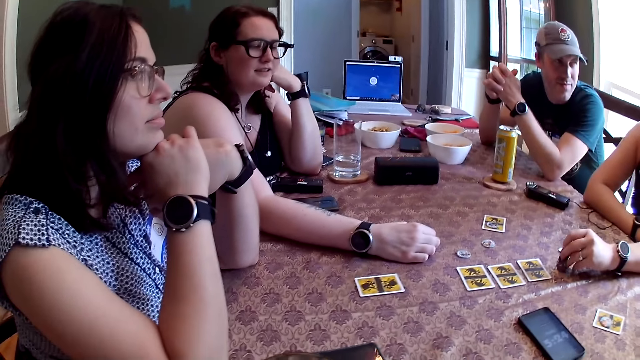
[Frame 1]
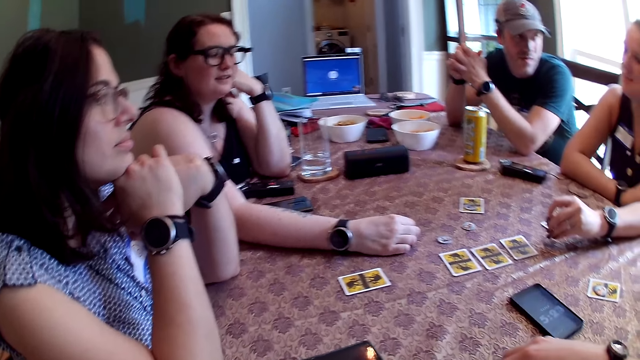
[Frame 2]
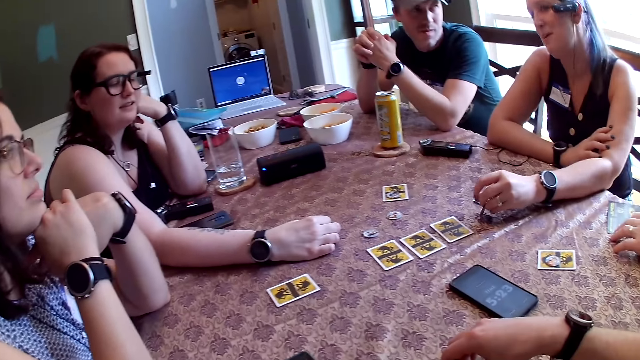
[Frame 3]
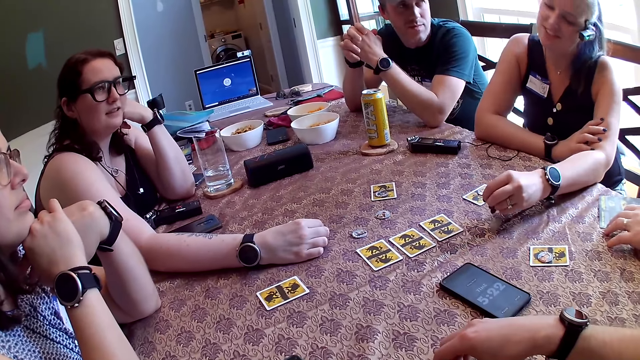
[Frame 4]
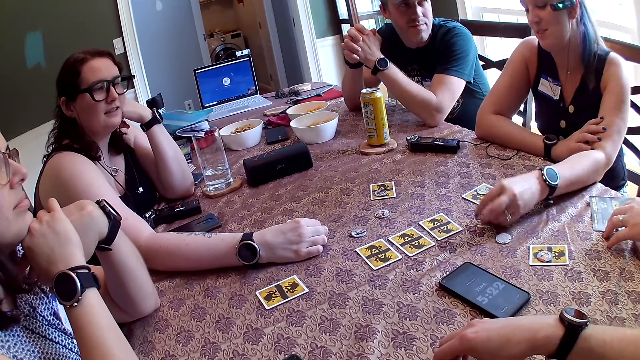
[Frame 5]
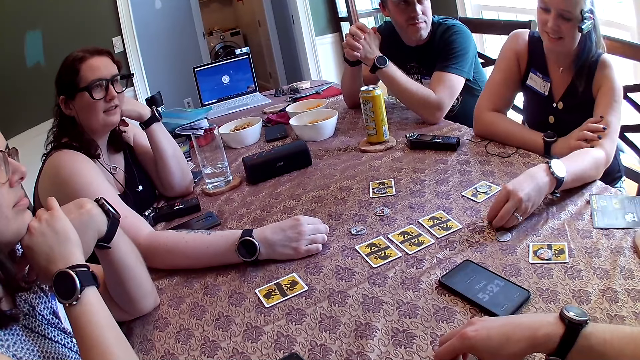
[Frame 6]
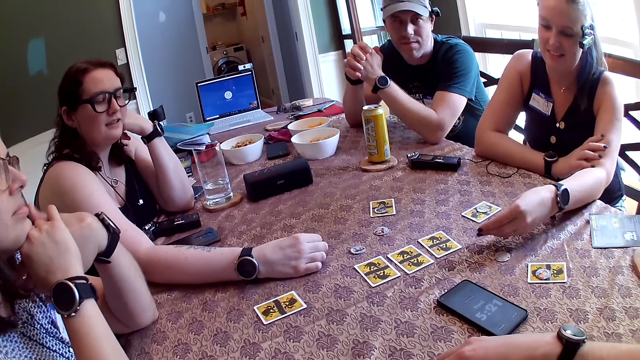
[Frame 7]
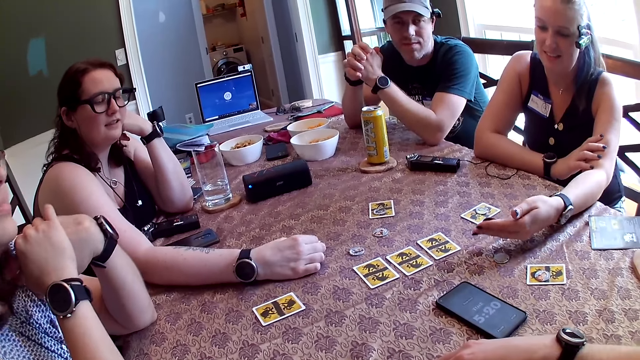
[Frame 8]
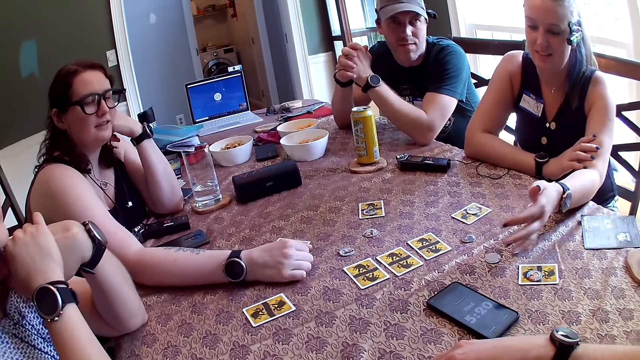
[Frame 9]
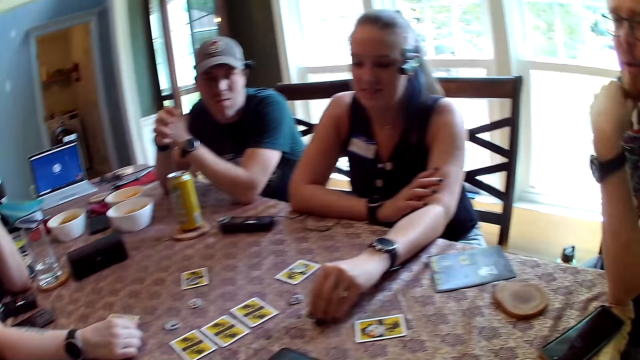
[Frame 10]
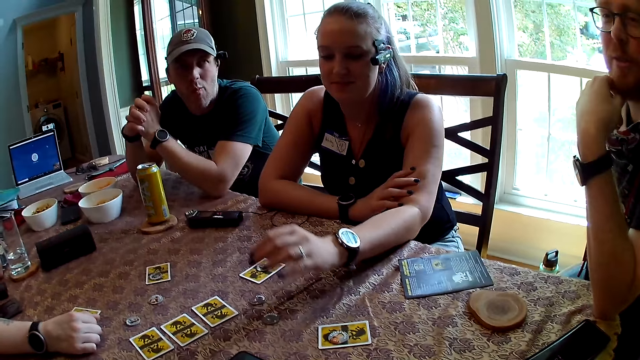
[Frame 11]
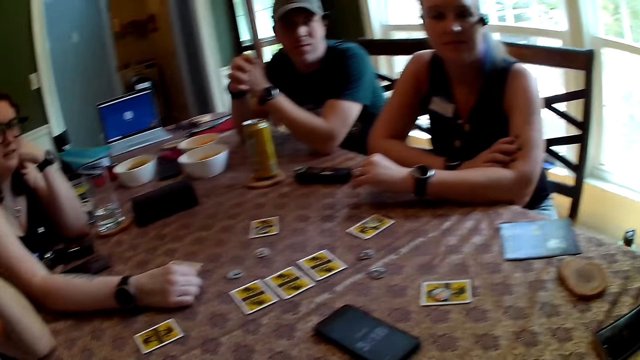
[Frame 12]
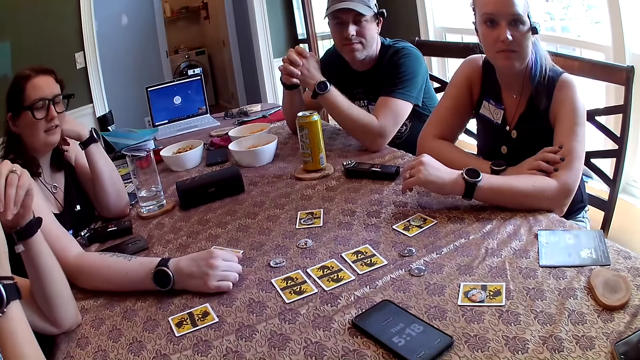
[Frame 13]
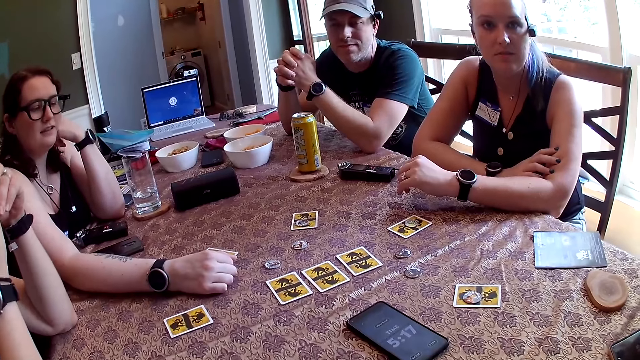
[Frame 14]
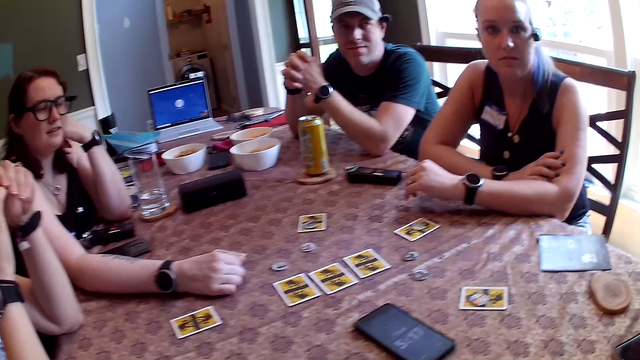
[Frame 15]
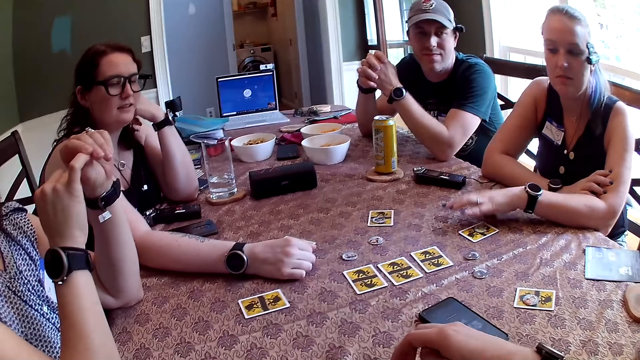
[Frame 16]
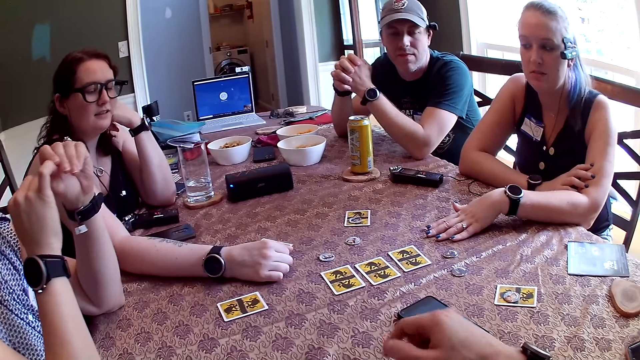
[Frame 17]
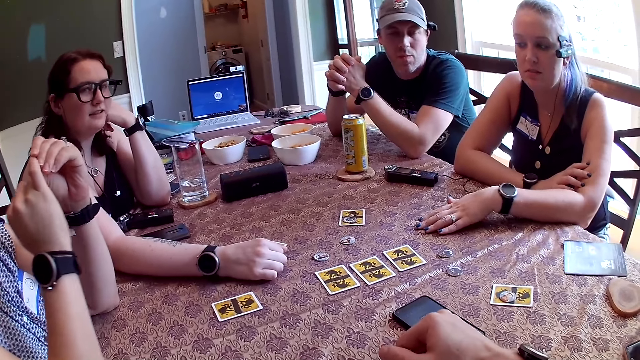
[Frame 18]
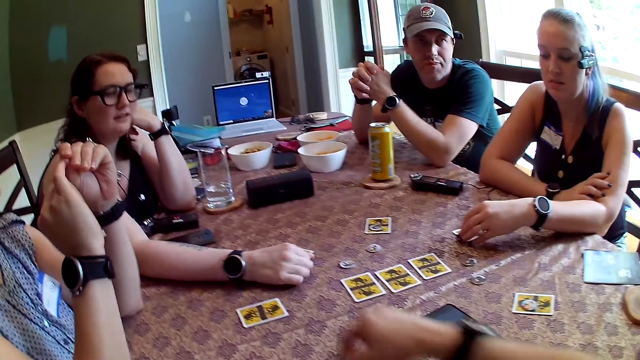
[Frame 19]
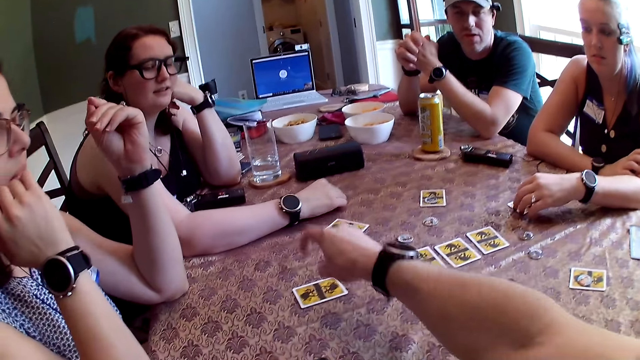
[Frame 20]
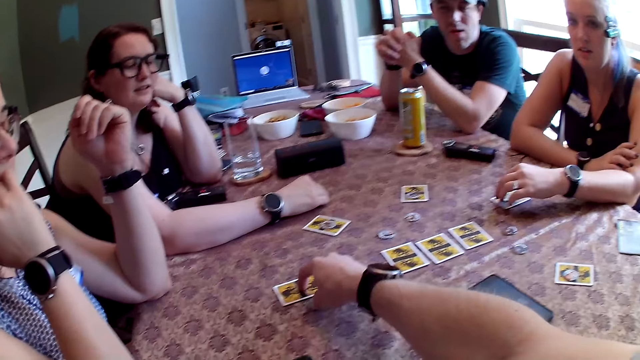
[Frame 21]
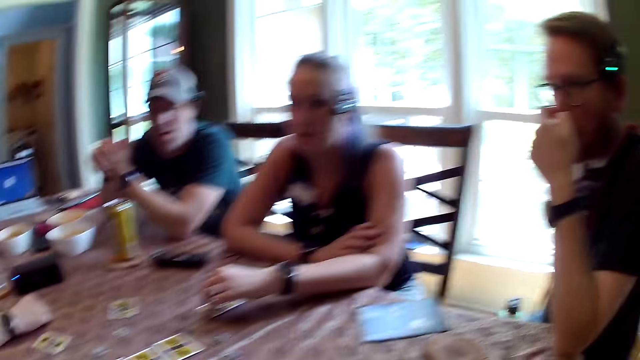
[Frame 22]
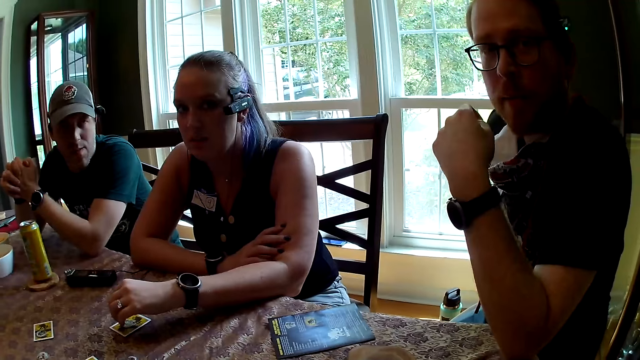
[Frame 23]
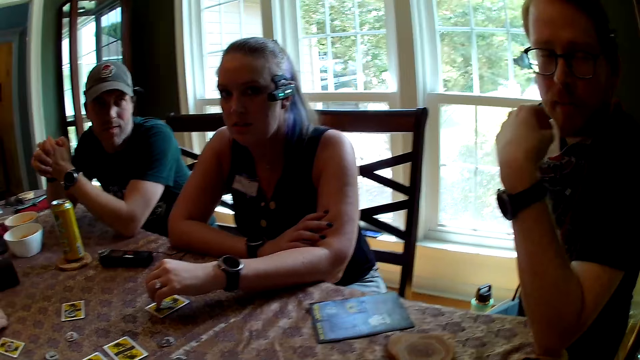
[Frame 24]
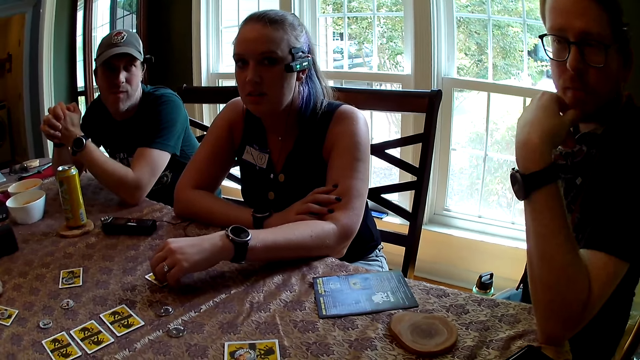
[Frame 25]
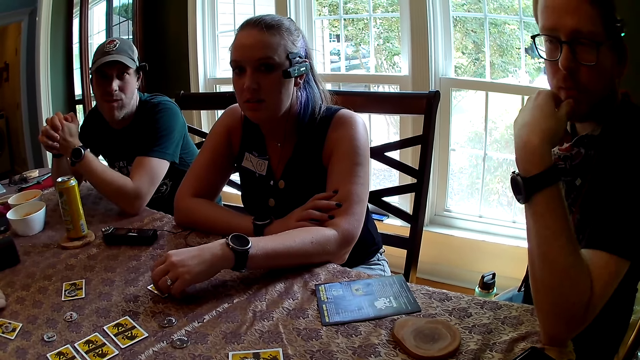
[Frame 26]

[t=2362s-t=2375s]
The woman drops the poker chip on the table with her left hand. She picks up the poker chip from the table with her left hand. She throws the poker chip on the table with her left hand. The camera wearer converses with group members. He taps the card on the table with his right hand. He holds the card.

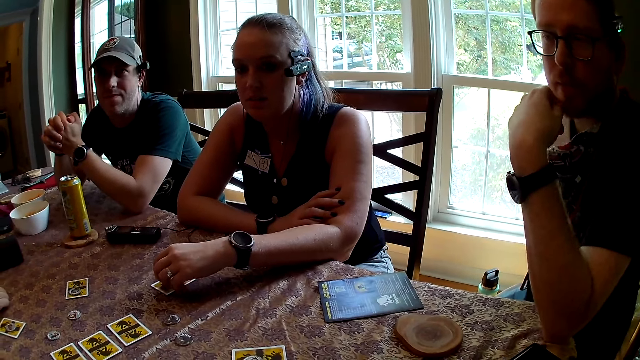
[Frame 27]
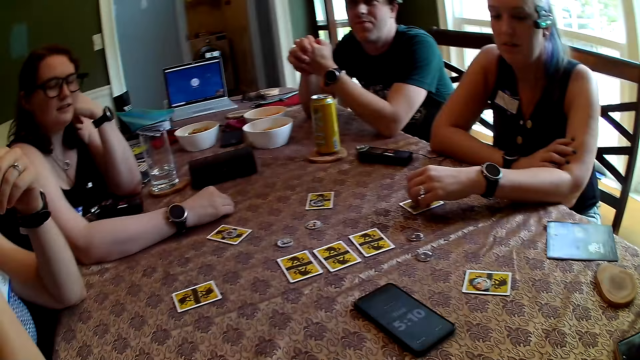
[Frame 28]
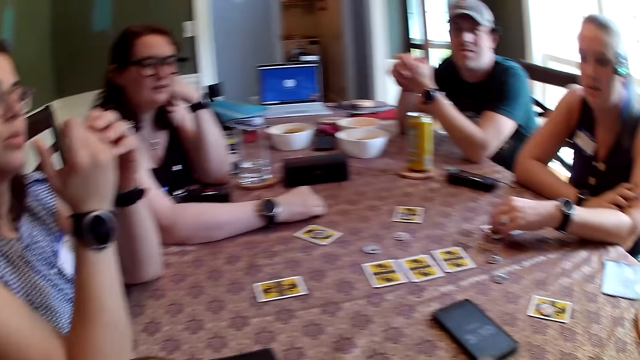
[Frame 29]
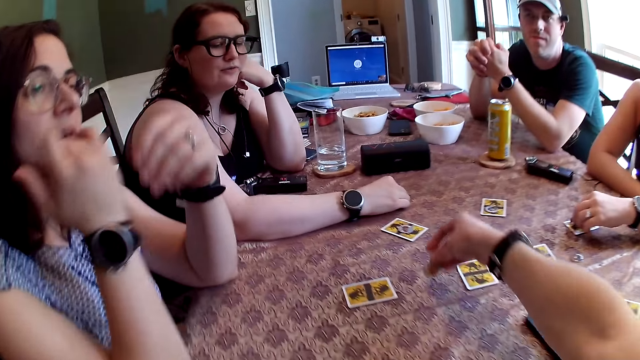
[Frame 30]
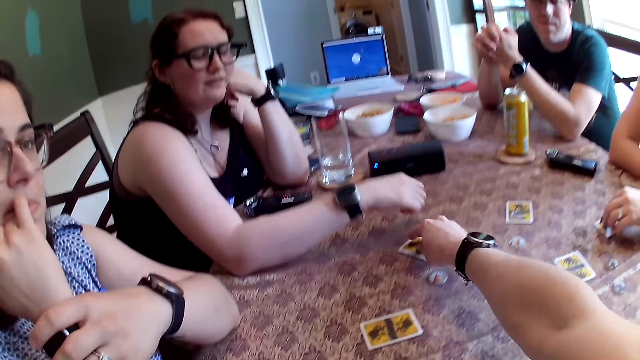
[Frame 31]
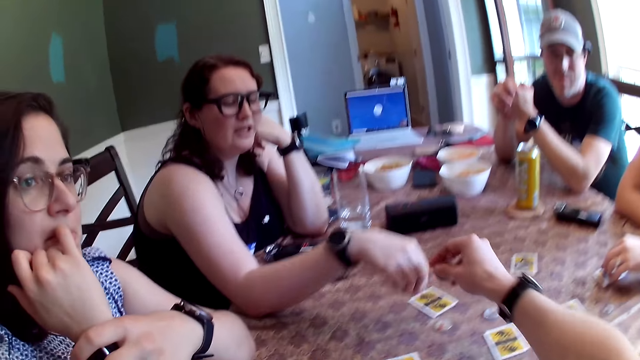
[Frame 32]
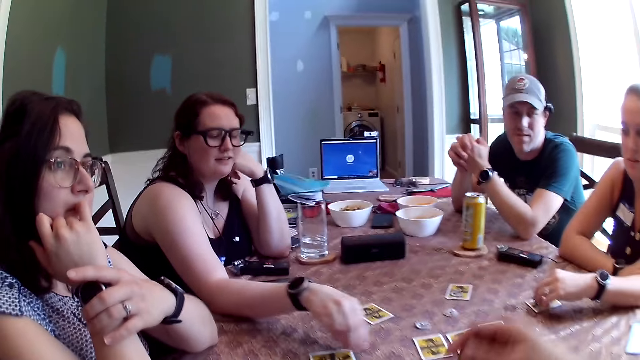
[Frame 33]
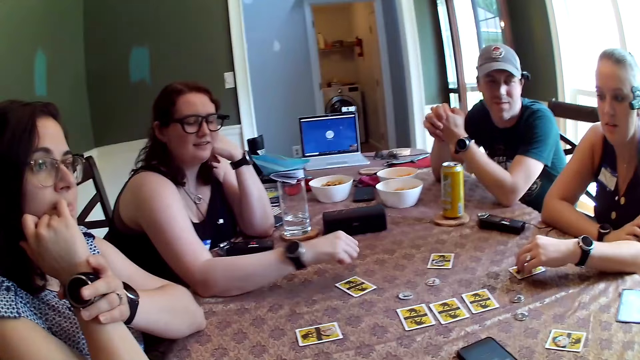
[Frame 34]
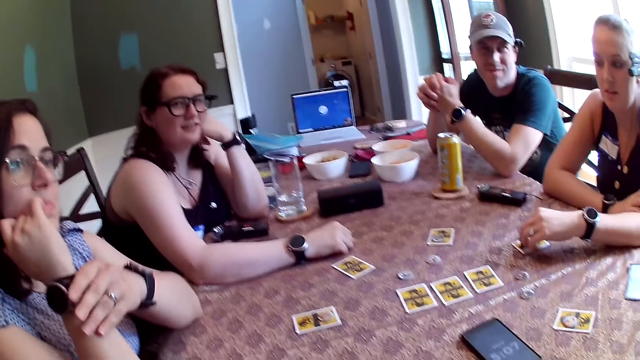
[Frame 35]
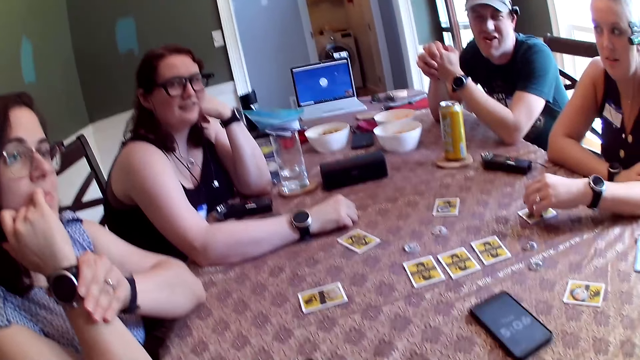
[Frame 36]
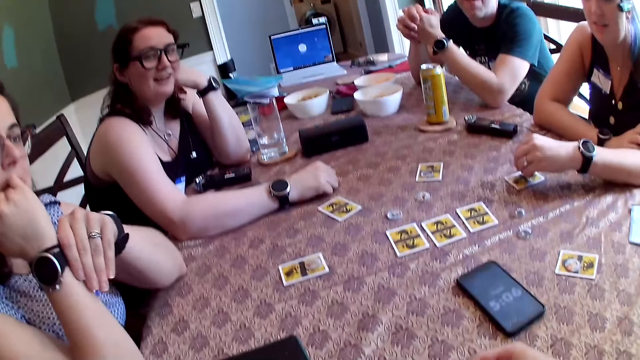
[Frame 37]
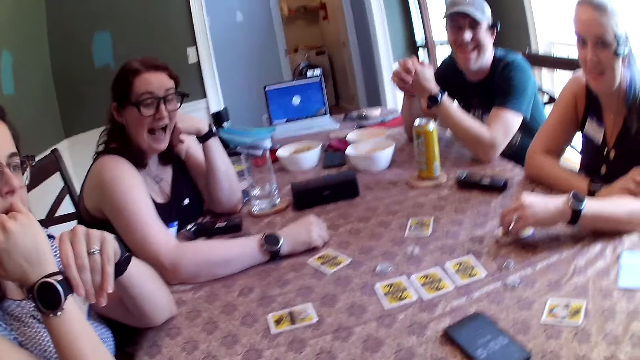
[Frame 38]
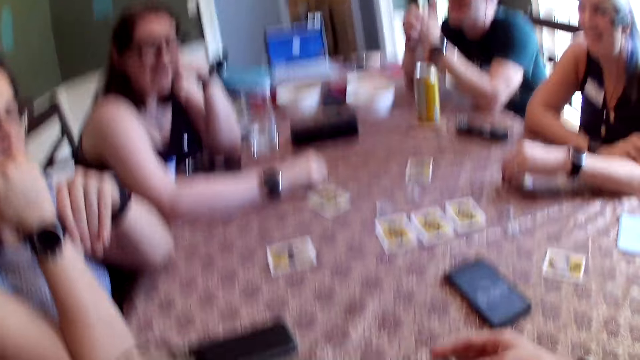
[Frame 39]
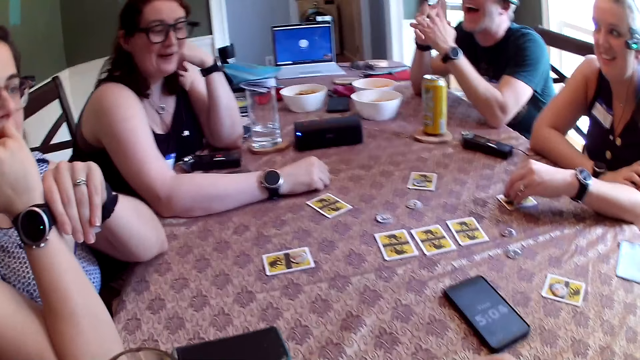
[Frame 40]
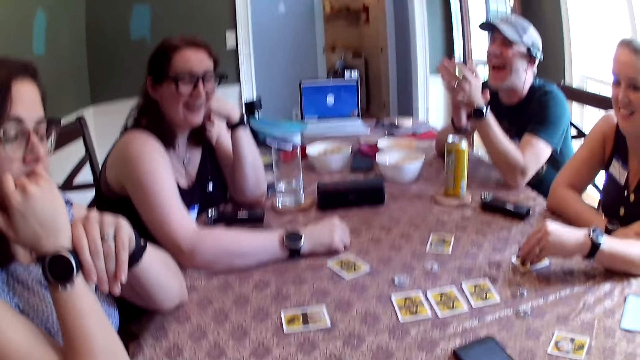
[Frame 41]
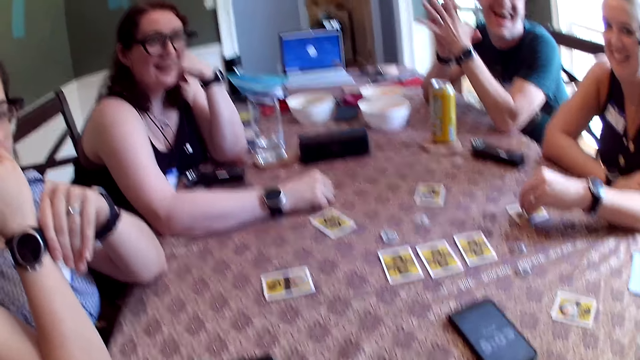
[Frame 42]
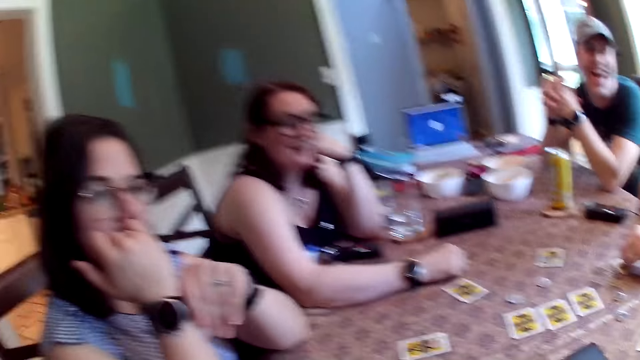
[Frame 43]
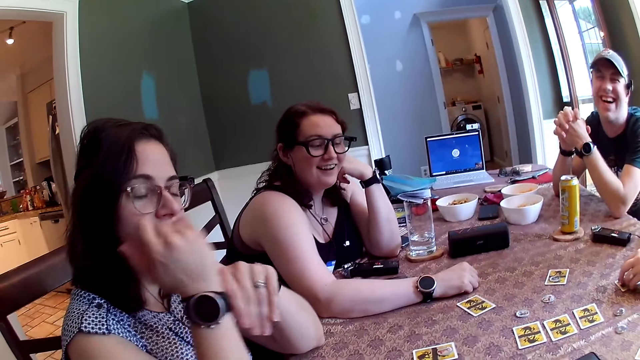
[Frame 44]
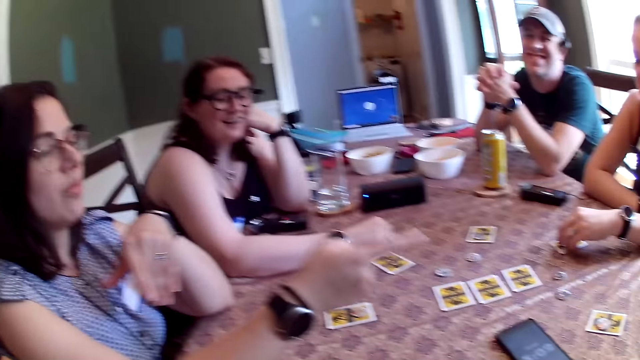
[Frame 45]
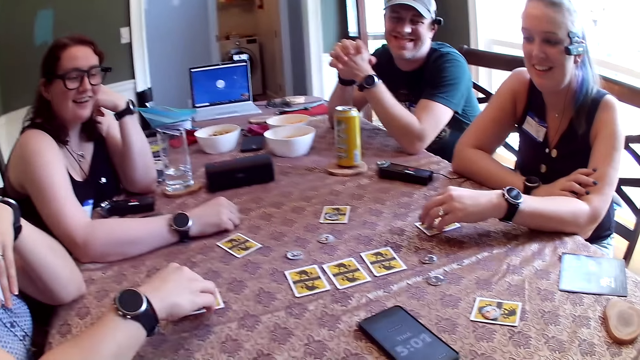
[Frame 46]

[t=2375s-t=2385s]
The camera wearer drops the poker chip on the table with his right hand. A woman converses with the group. The camera wearer picks up the poker chip on the card on the table with his right hand.
